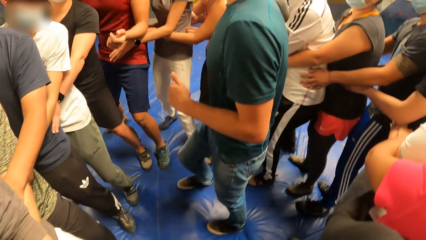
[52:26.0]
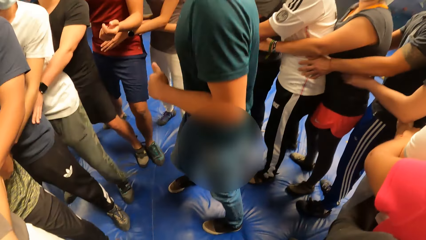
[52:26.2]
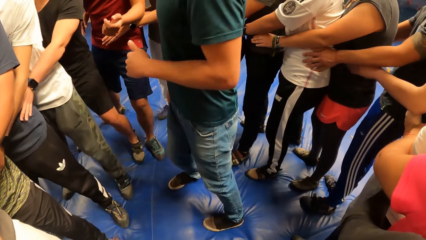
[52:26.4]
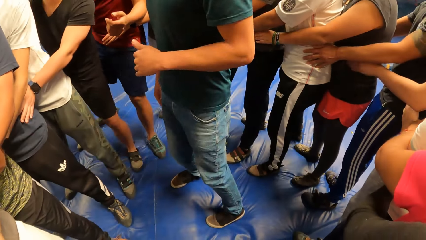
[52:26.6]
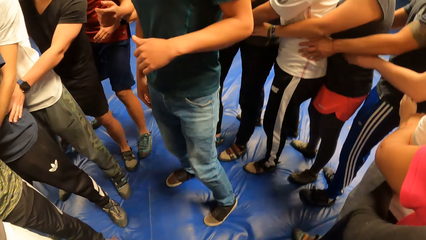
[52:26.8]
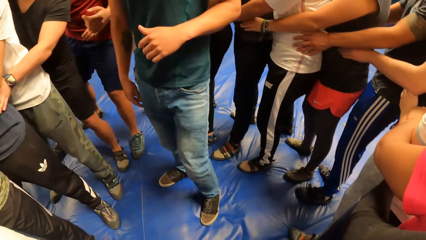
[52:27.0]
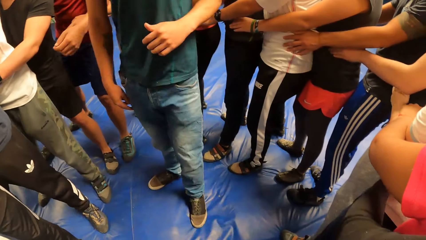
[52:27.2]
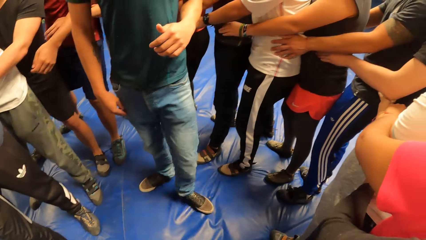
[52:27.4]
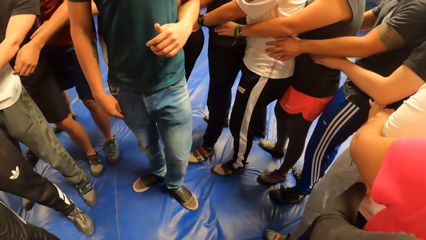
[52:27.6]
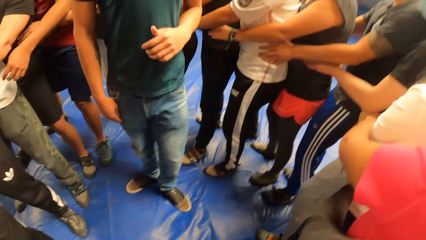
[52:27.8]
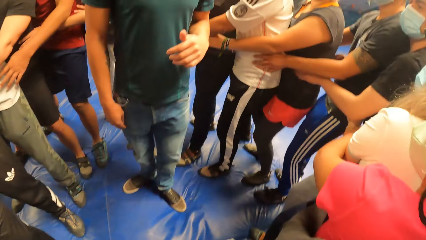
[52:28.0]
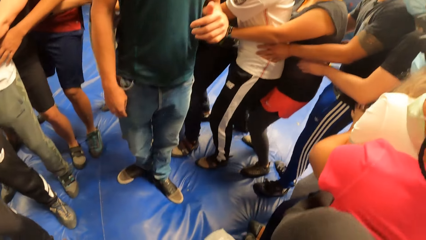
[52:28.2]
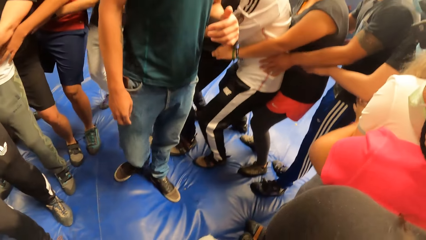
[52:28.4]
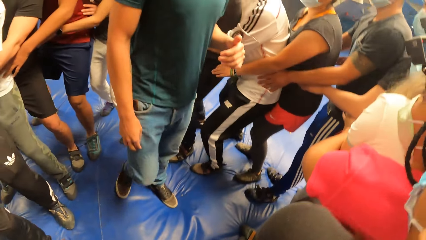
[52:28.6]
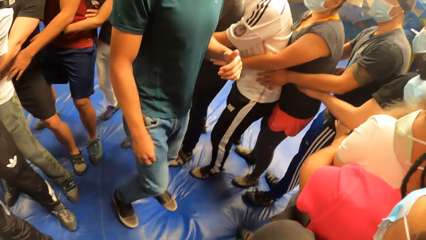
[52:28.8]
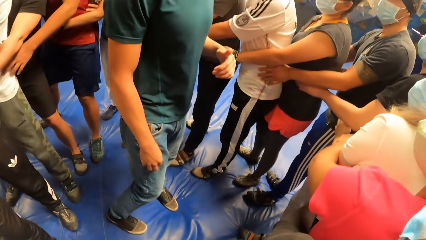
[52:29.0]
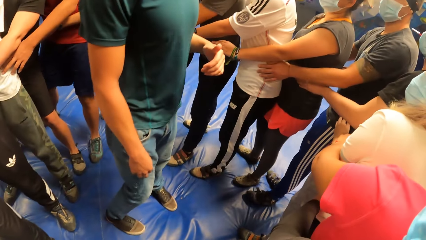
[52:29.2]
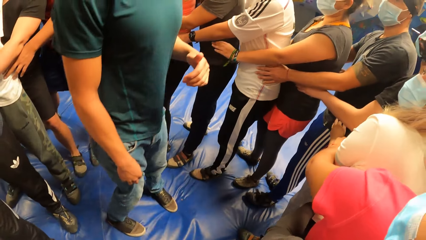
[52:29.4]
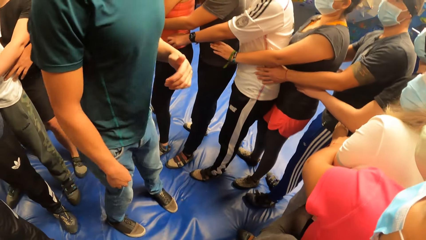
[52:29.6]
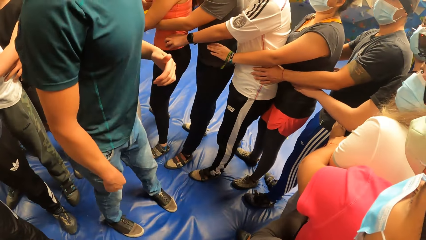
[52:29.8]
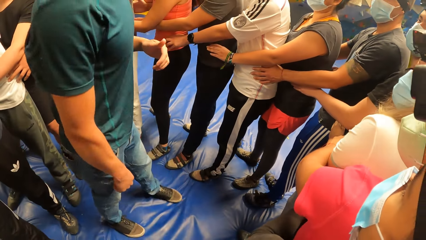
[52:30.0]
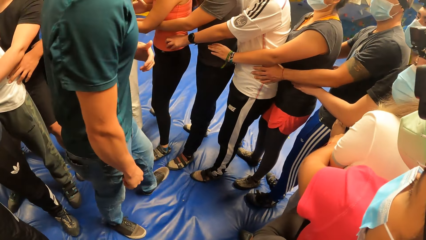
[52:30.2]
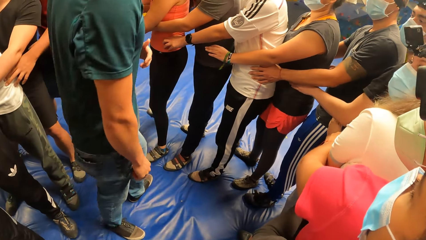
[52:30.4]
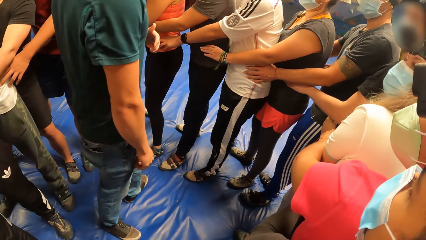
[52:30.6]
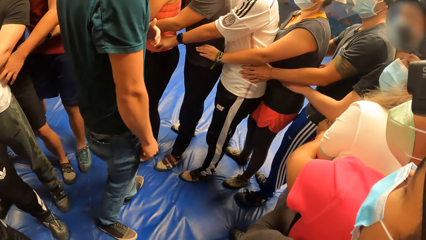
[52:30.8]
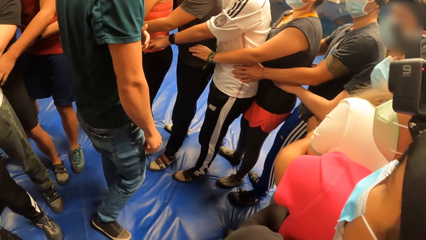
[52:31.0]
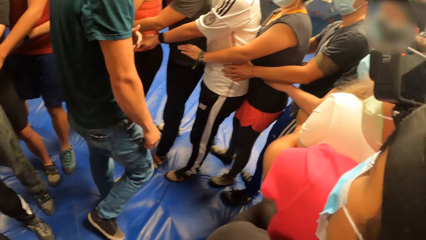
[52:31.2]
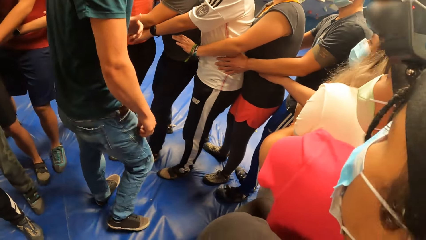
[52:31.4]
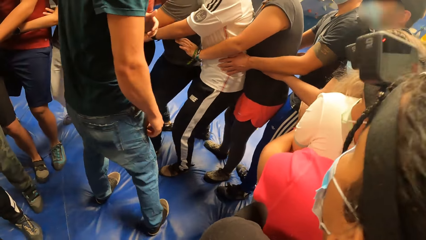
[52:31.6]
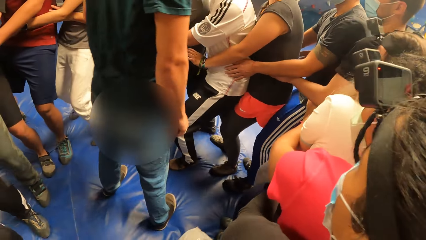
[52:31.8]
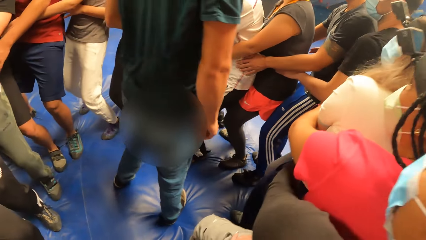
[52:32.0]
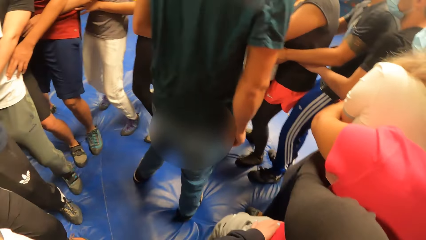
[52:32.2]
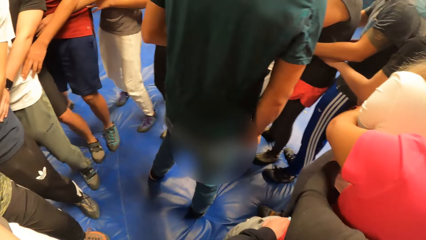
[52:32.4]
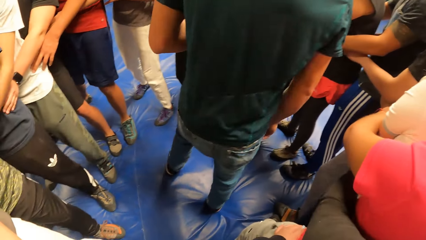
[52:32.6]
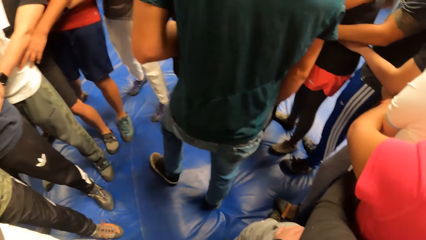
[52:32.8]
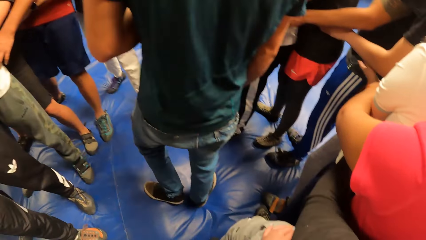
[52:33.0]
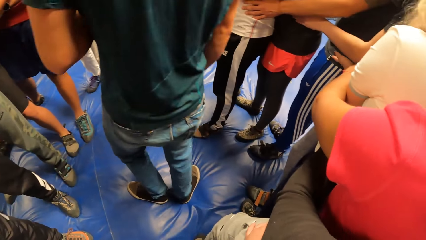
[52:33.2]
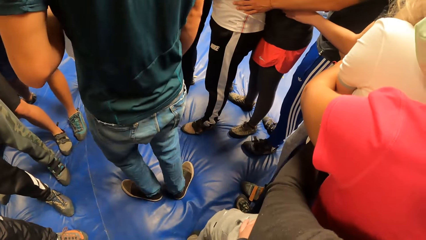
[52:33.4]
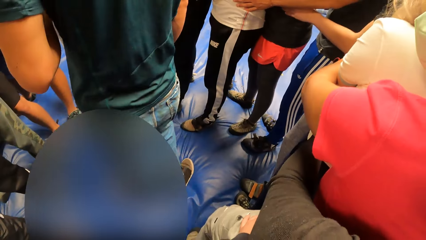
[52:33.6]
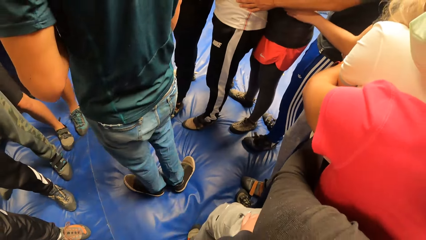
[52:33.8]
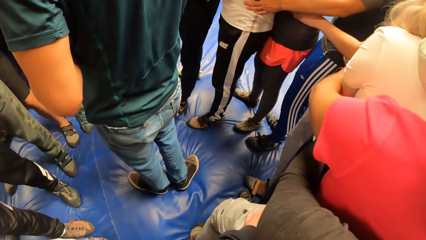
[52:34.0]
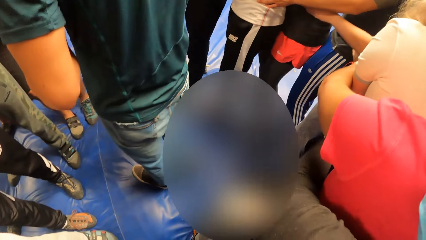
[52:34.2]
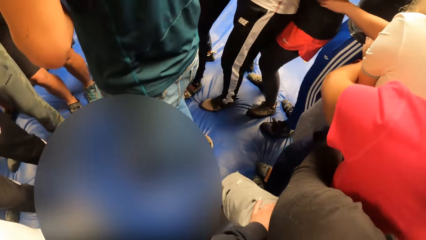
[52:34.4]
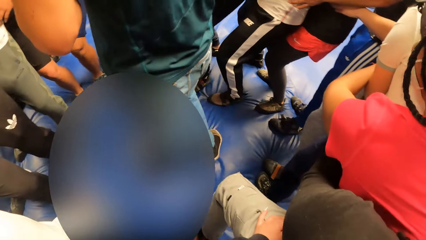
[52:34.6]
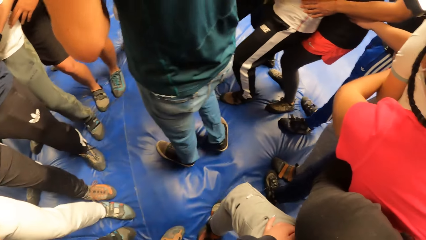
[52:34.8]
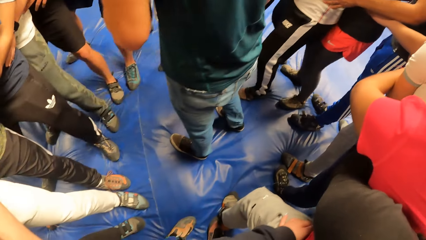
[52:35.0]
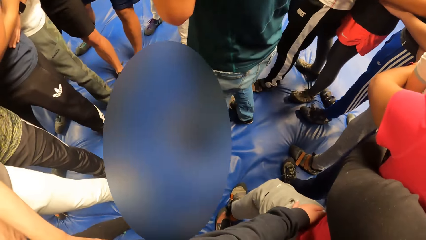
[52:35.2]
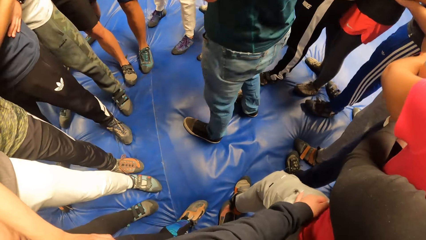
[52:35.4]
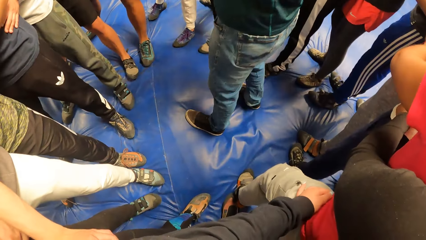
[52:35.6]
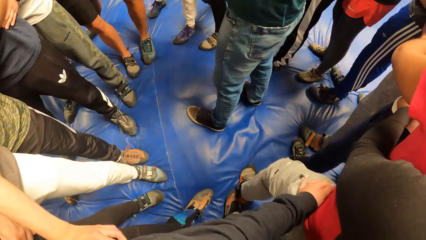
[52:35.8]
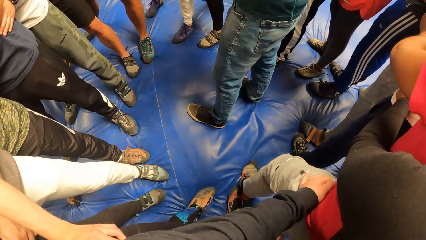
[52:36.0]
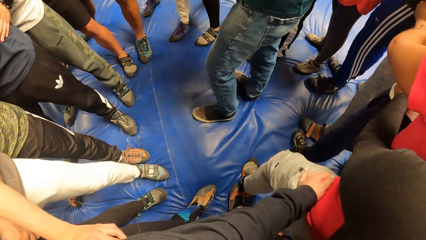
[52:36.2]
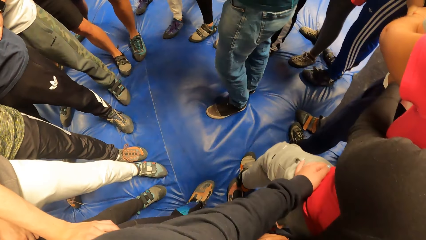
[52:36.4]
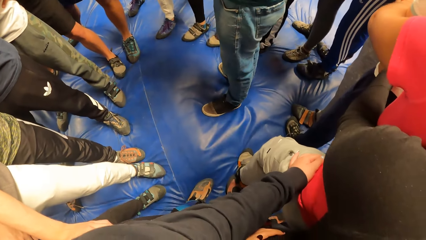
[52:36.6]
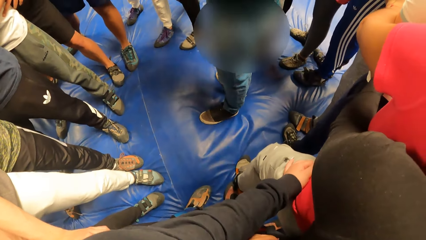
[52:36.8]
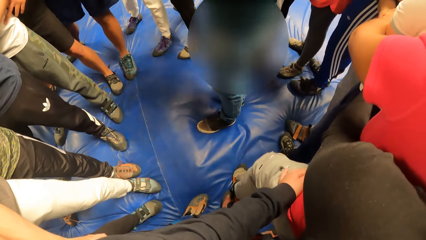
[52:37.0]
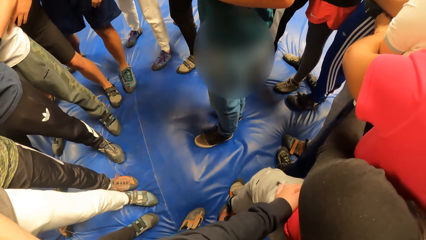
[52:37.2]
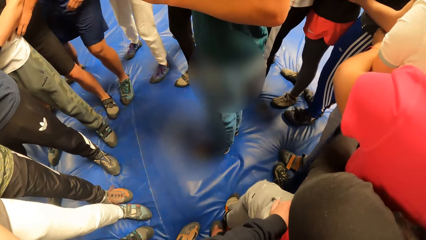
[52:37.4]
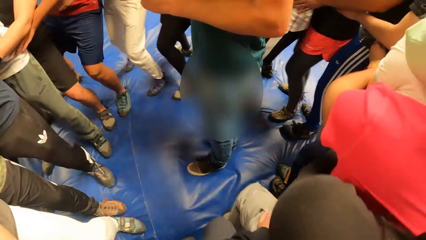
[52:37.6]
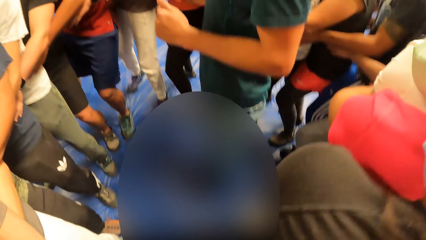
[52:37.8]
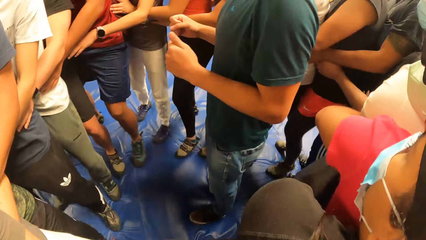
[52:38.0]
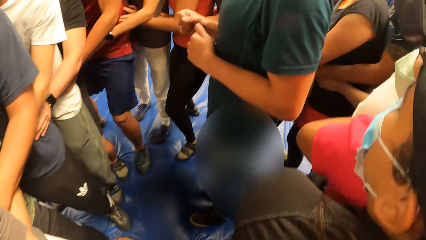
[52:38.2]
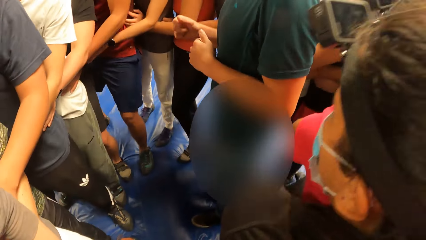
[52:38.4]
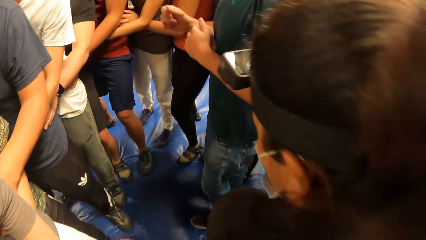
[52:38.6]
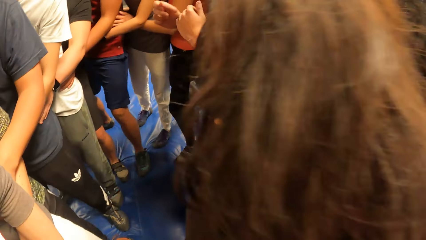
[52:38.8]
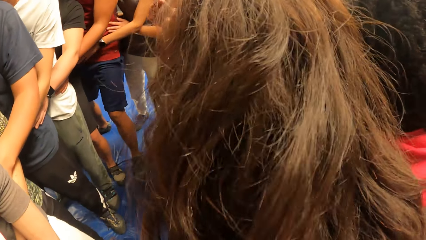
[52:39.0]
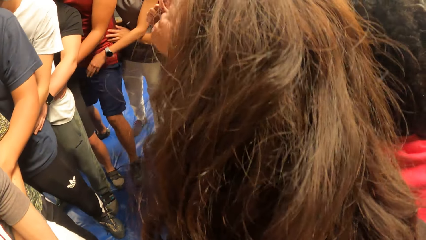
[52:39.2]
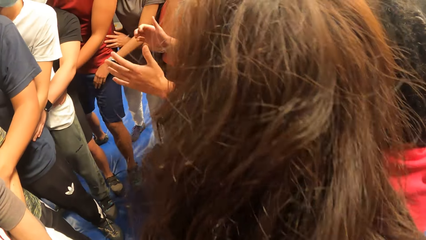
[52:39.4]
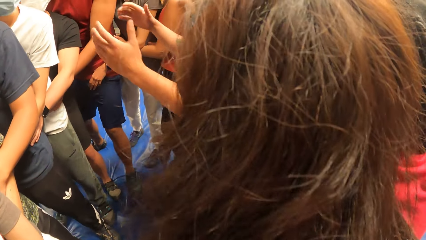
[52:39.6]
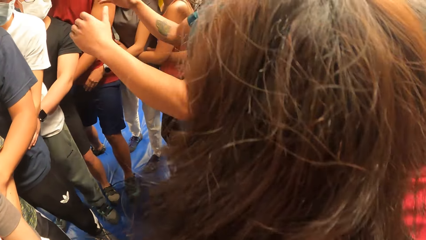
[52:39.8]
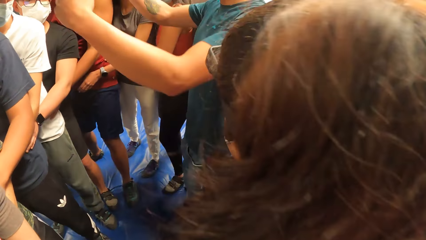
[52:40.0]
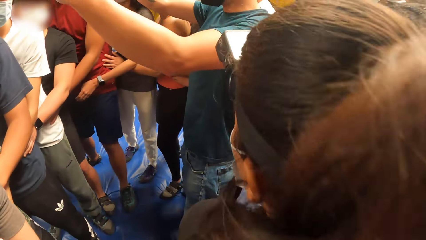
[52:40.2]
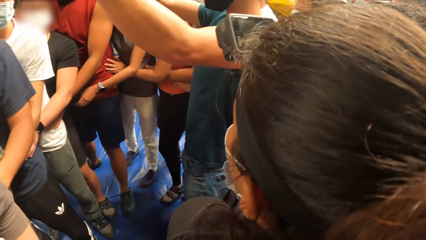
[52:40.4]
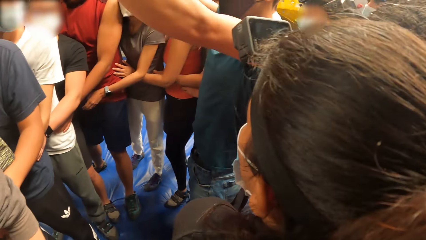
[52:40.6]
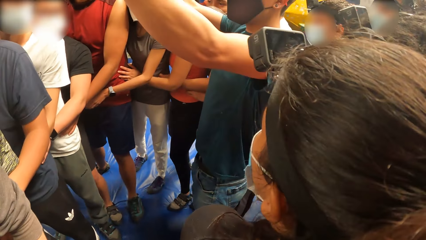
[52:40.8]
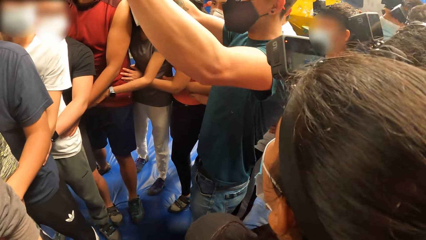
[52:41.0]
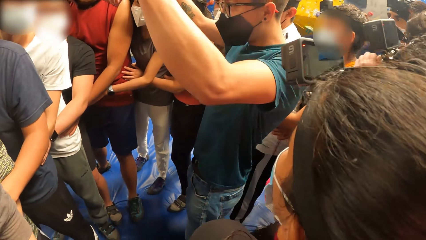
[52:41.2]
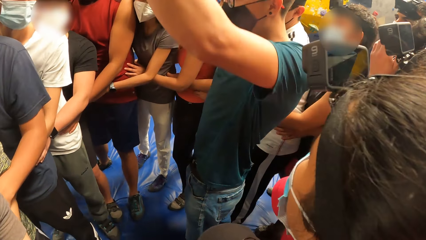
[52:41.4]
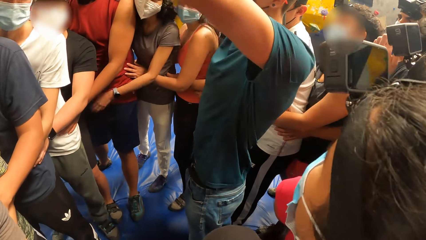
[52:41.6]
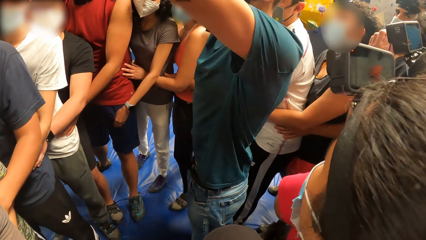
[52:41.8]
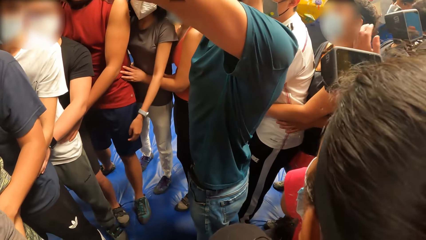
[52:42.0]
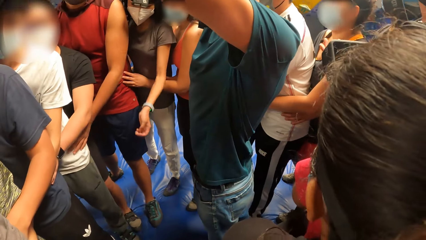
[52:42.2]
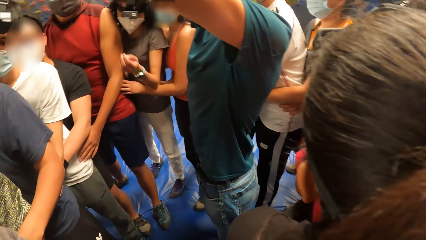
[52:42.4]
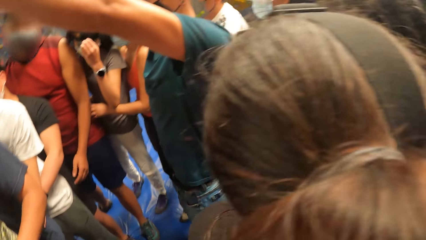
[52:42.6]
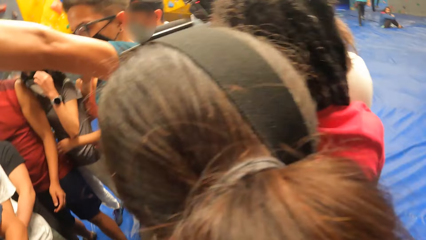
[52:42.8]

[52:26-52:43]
The camera wearer moves around. They look around. They move around. They look around.
